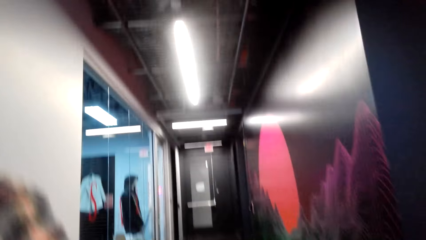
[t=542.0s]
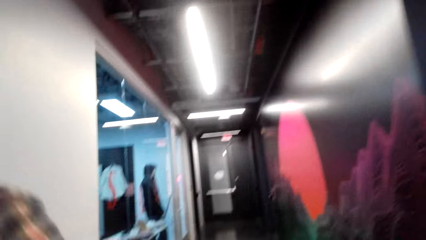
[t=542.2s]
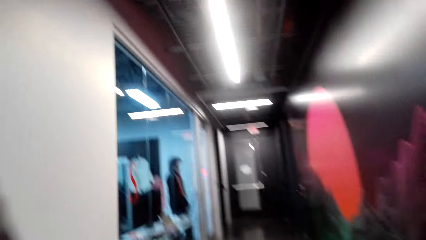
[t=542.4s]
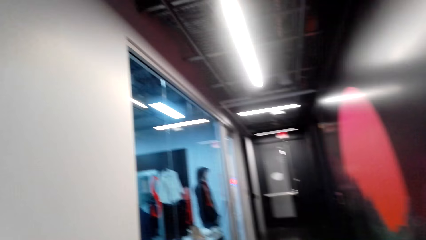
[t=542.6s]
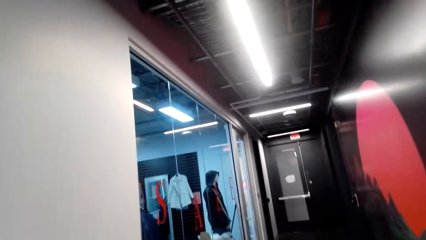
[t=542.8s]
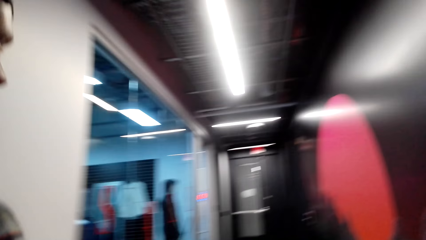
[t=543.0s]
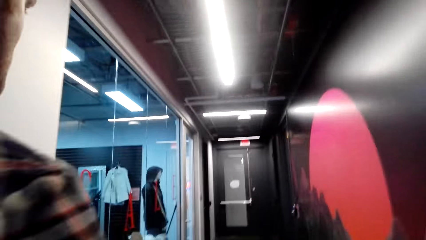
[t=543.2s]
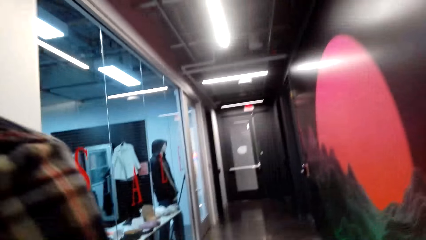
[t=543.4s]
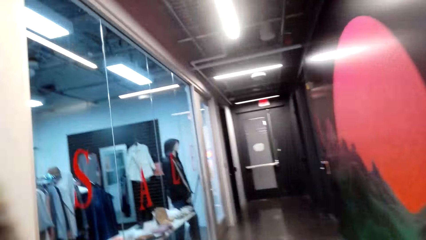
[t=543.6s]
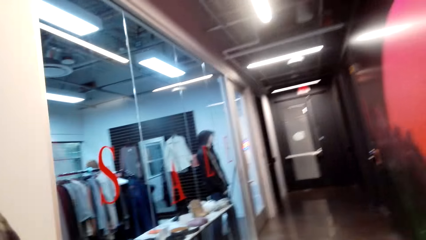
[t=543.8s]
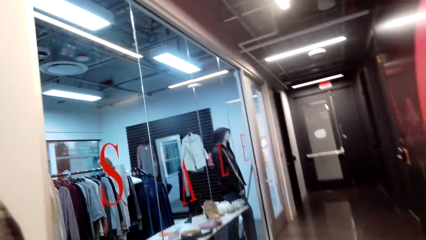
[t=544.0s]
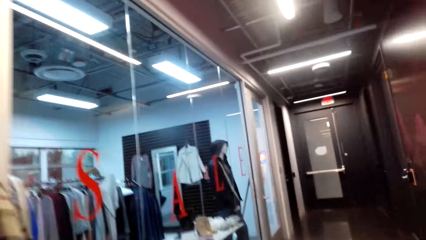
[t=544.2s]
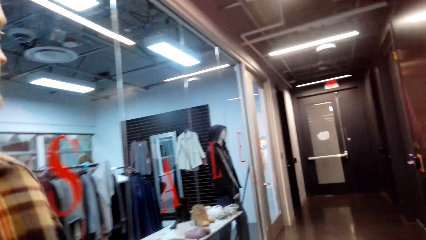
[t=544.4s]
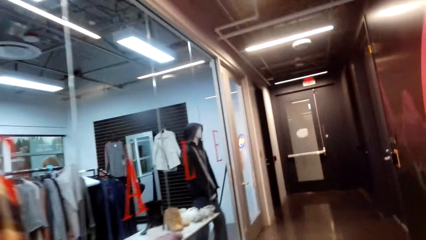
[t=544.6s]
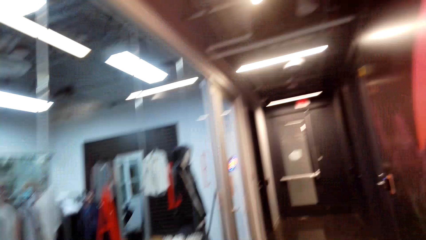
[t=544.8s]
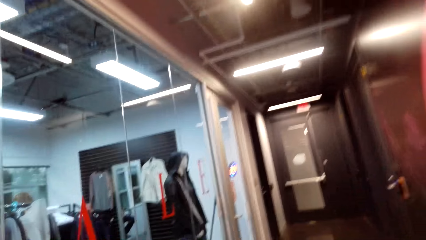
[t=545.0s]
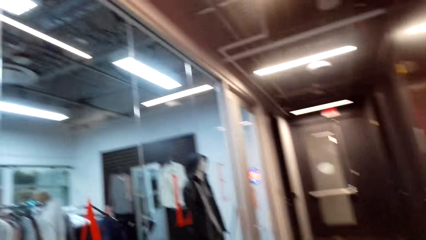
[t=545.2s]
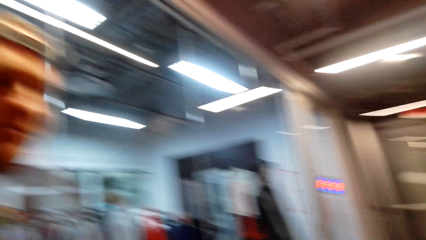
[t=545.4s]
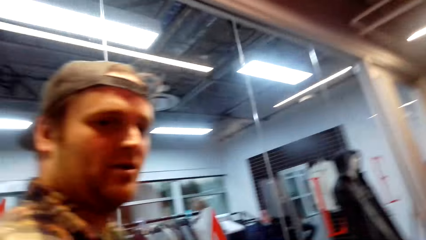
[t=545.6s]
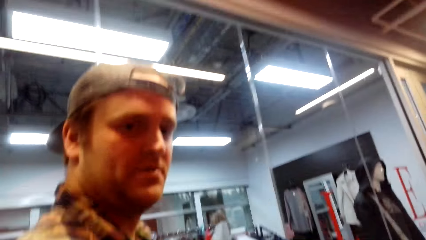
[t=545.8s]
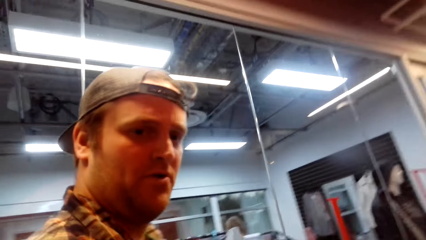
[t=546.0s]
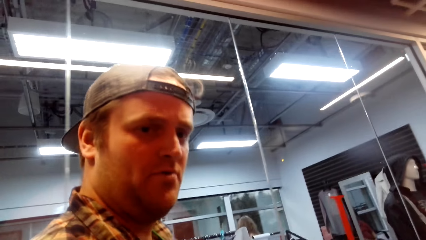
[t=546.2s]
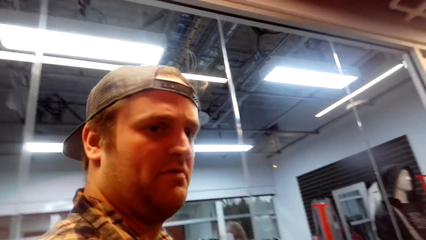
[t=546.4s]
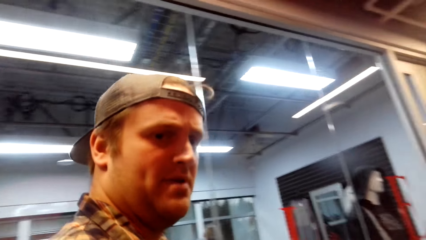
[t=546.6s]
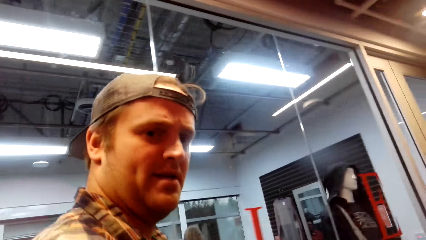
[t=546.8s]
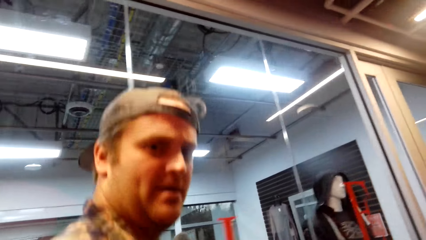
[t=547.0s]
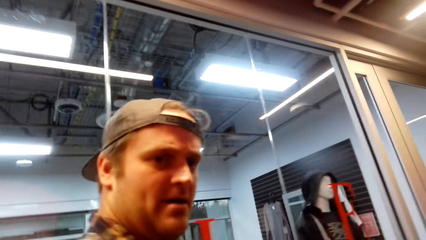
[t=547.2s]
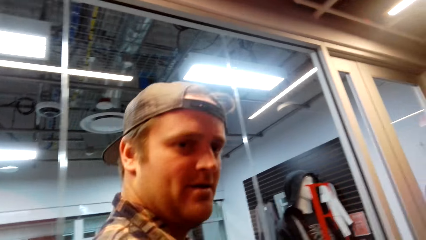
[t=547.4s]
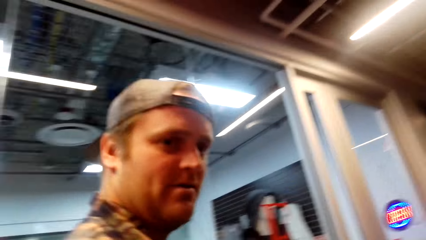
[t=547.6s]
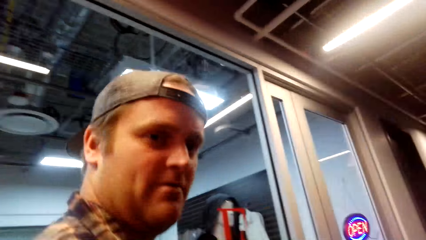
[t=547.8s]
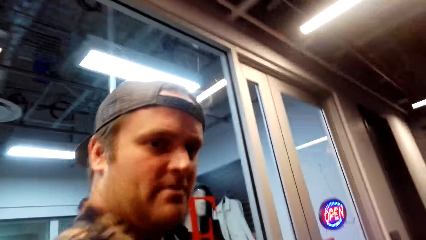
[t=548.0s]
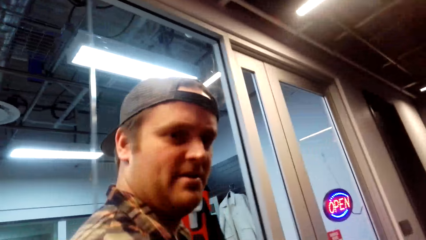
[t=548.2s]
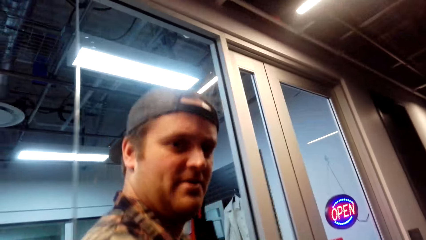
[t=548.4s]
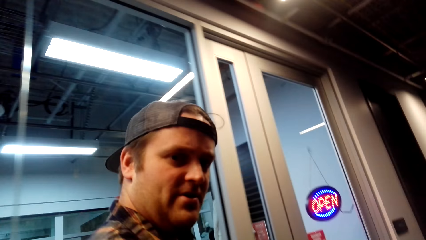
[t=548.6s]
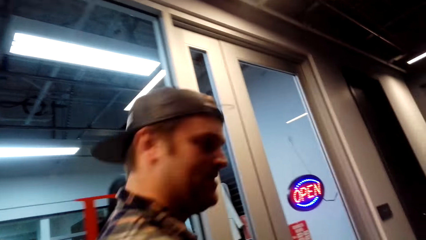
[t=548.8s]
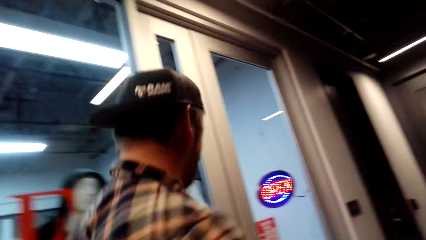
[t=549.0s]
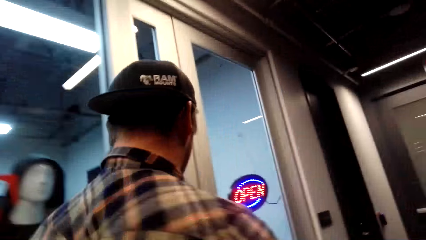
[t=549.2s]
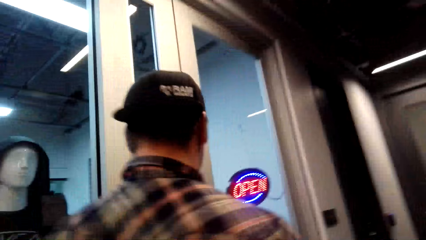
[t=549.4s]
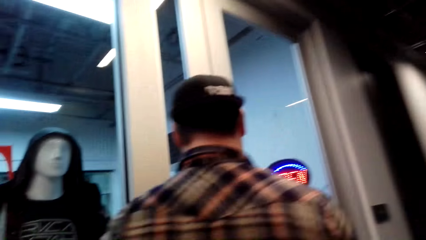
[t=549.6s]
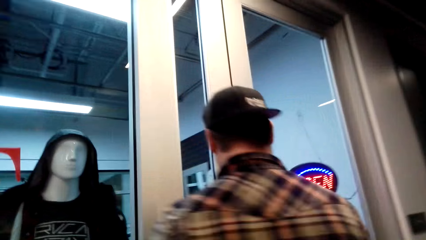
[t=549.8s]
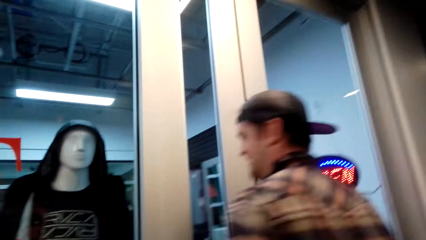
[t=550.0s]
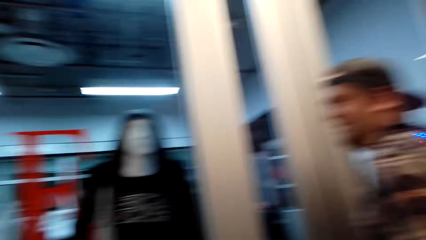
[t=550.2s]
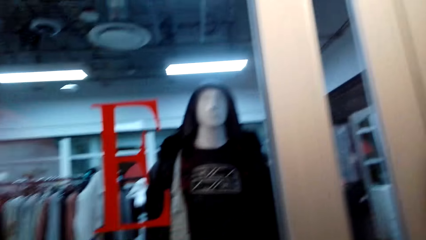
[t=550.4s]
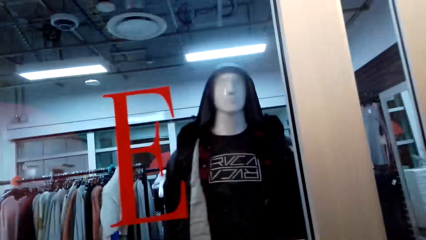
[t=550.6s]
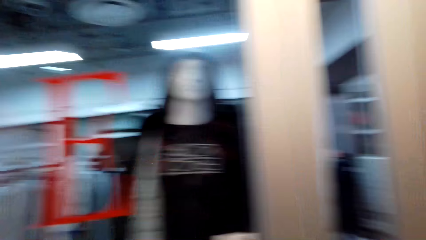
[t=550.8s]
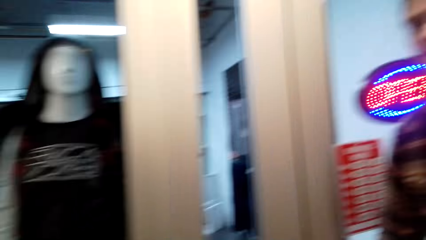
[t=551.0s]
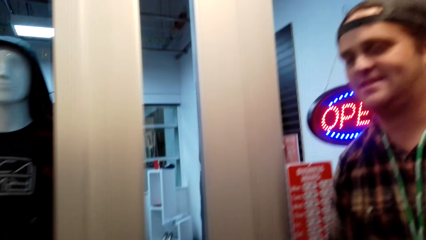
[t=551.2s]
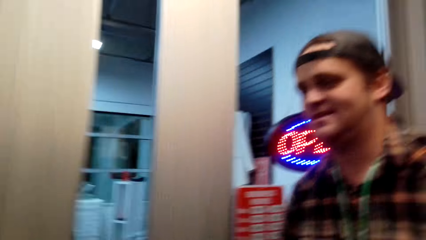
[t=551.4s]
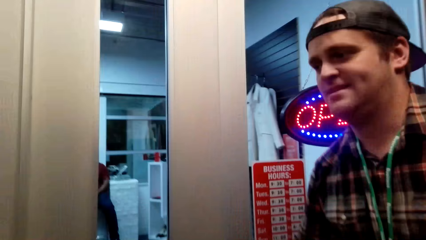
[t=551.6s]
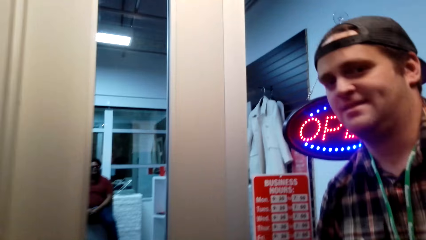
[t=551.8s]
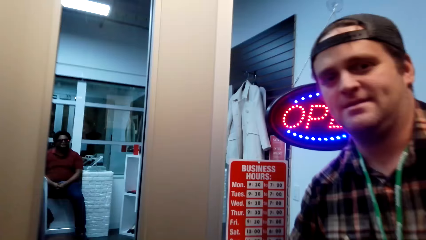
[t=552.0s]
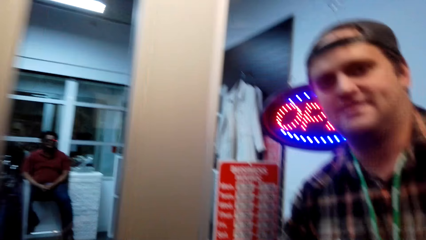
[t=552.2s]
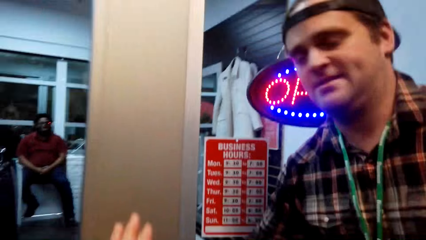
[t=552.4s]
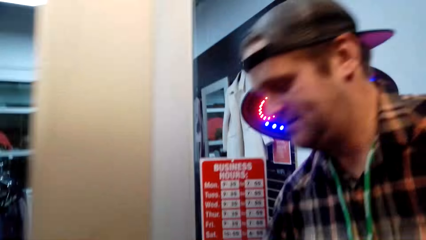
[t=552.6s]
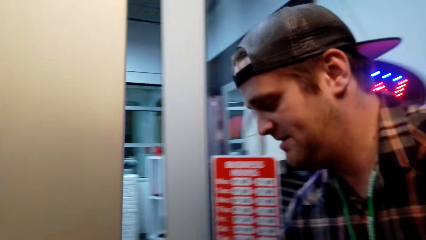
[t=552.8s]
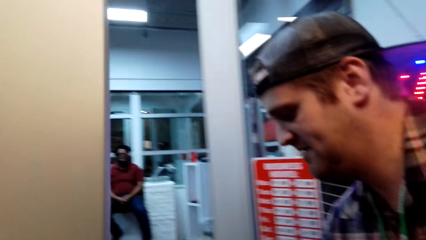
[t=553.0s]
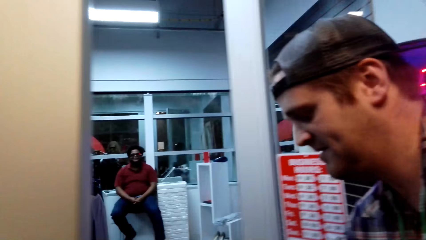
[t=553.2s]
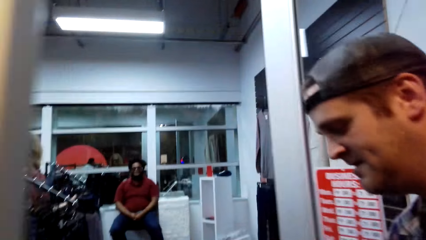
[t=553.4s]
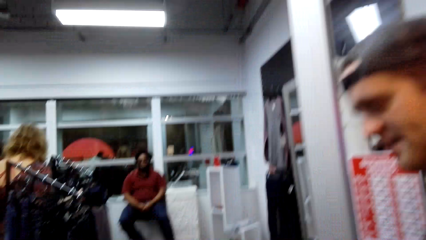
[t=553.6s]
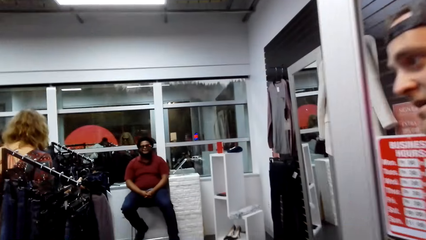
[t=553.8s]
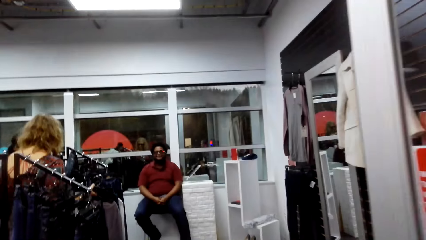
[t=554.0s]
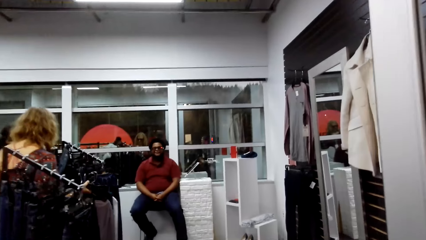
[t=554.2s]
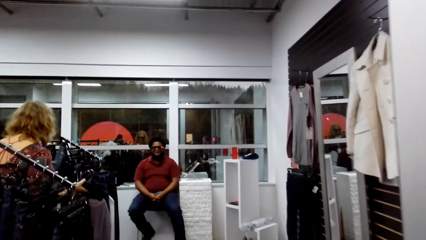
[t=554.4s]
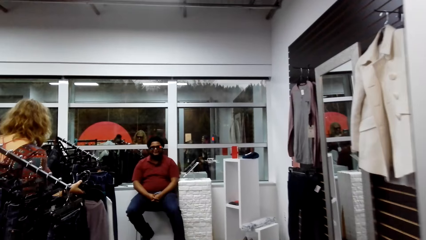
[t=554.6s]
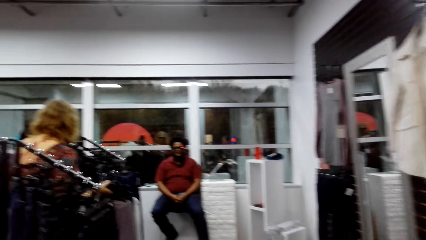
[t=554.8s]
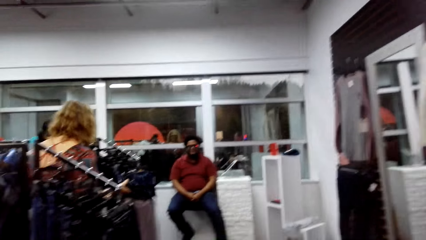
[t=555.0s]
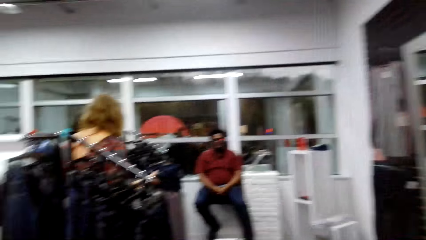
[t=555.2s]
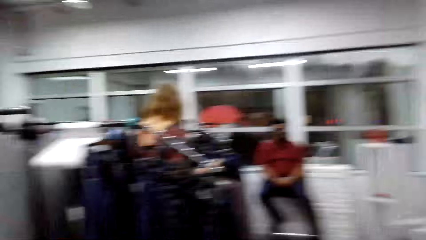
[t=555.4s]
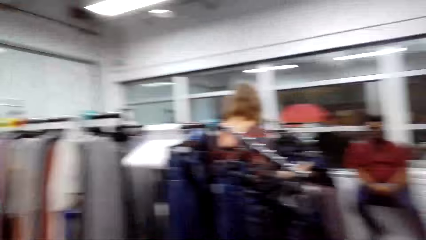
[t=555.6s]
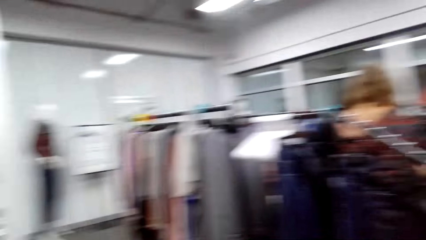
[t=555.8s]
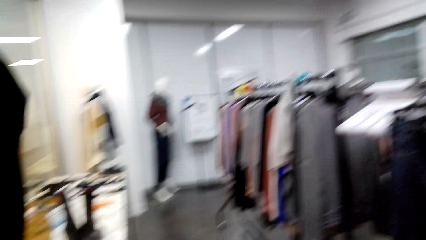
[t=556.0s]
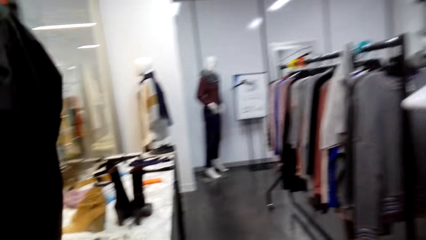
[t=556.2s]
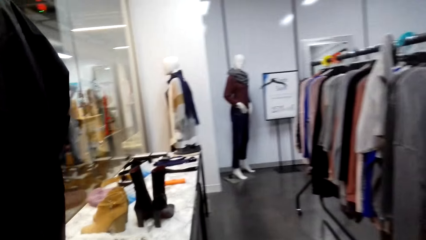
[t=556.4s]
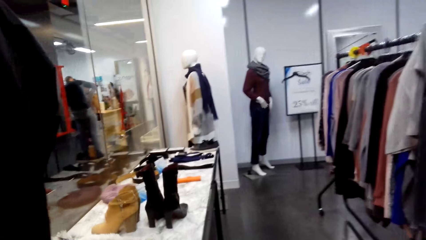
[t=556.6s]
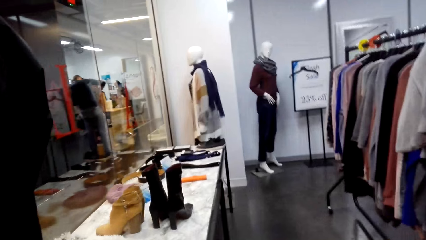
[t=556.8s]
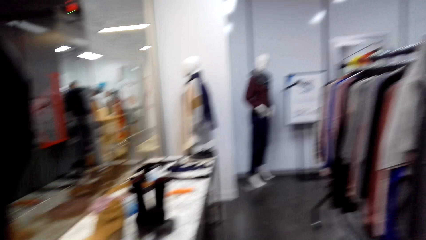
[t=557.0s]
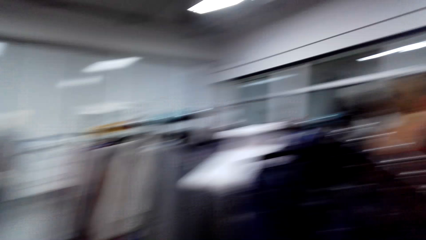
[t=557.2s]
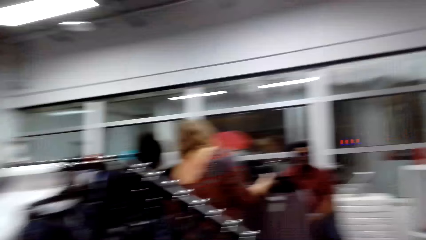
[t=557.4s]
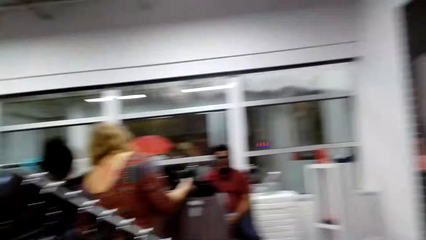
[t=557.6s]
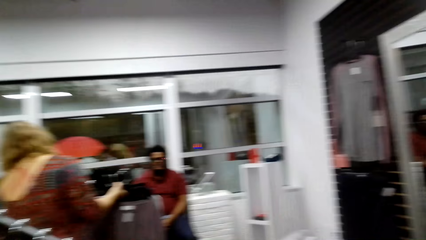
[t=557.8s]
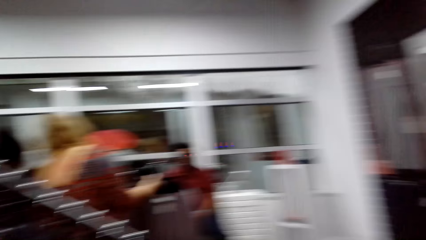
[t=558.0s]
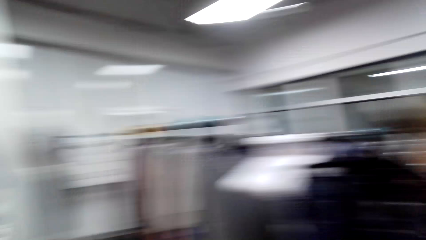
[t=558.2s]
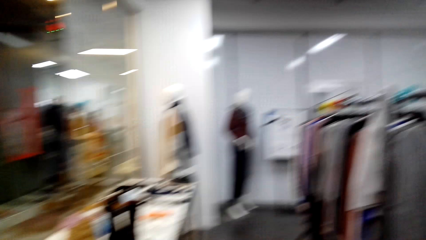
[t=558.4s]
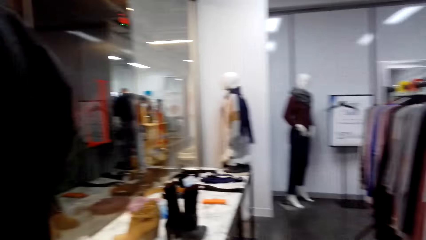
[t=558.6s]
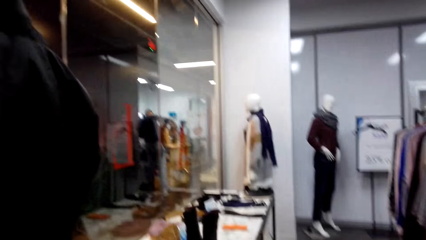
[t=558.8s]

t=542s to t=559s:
A person walks in the store. The person opens the store door. The camera wearer walks in the cloth store. A man opens the door.
